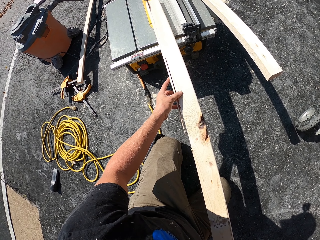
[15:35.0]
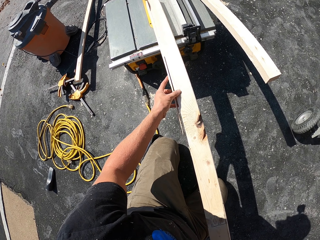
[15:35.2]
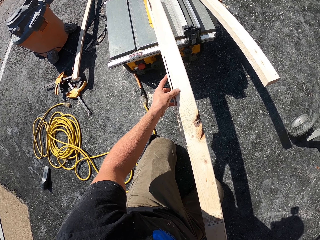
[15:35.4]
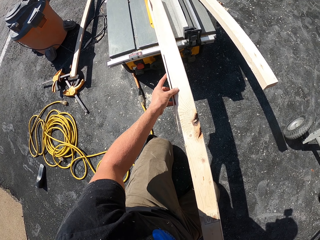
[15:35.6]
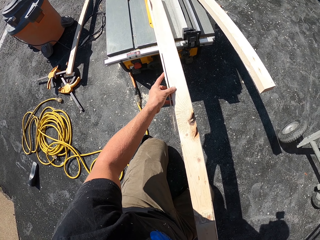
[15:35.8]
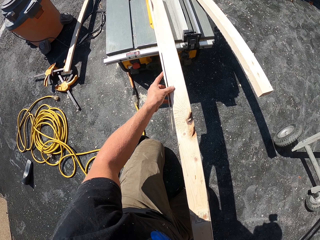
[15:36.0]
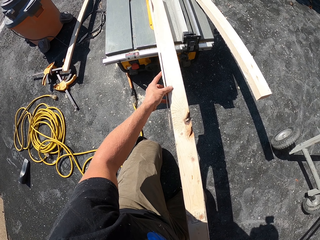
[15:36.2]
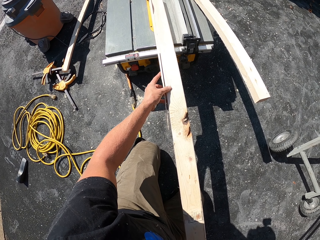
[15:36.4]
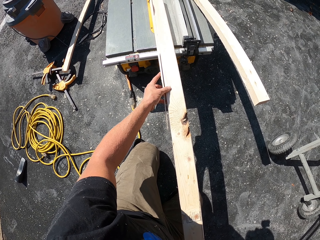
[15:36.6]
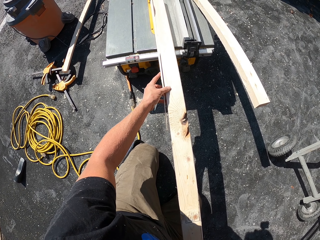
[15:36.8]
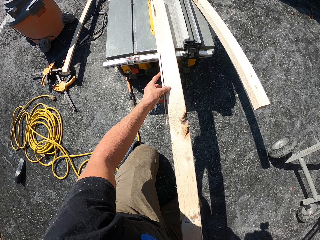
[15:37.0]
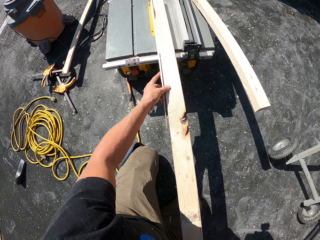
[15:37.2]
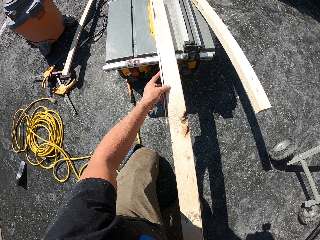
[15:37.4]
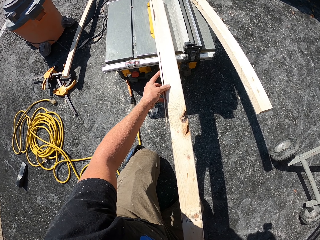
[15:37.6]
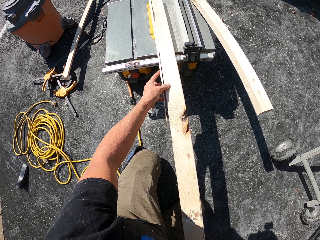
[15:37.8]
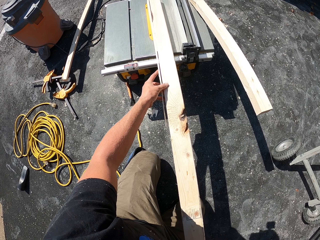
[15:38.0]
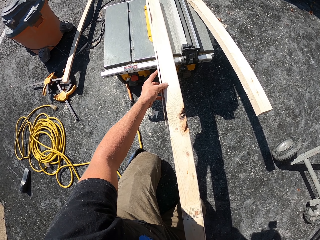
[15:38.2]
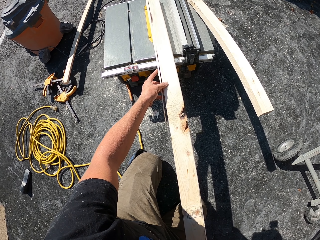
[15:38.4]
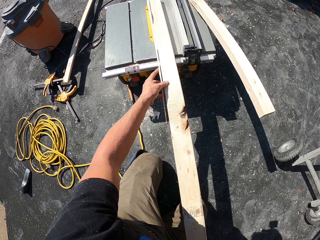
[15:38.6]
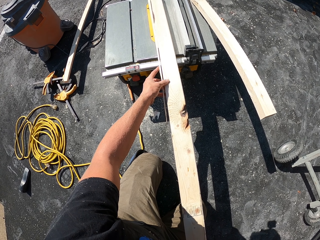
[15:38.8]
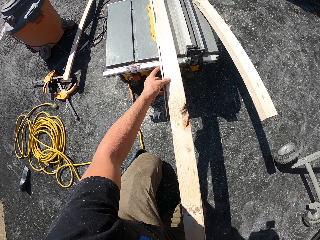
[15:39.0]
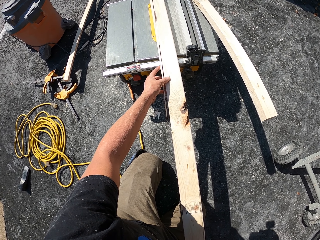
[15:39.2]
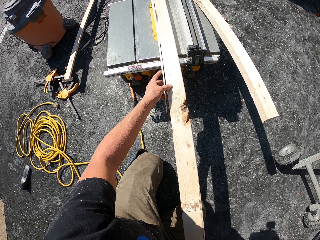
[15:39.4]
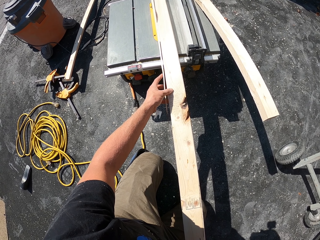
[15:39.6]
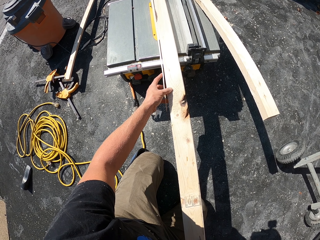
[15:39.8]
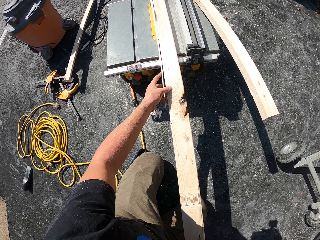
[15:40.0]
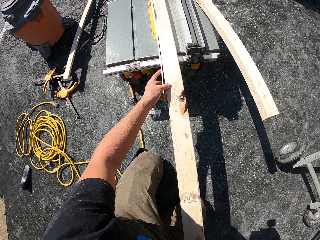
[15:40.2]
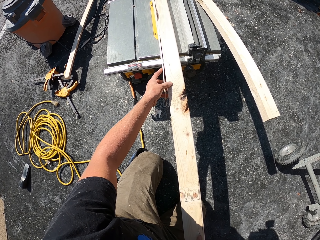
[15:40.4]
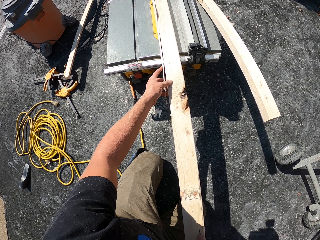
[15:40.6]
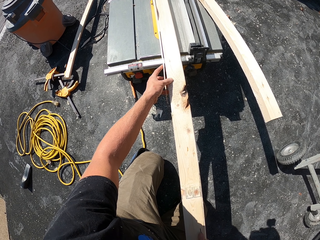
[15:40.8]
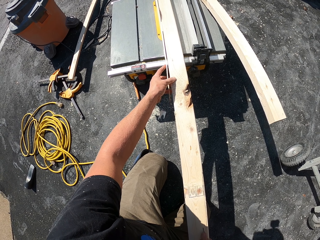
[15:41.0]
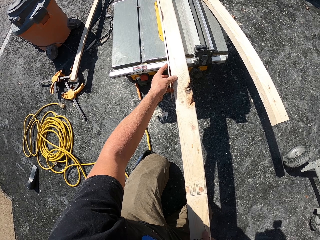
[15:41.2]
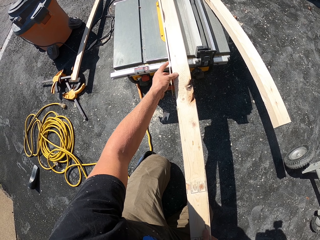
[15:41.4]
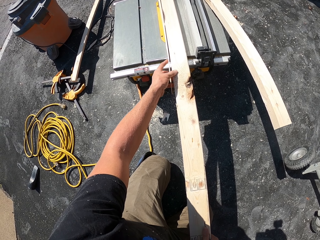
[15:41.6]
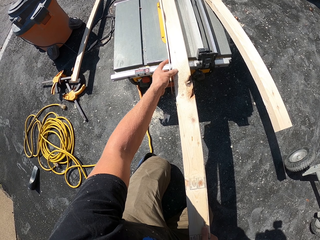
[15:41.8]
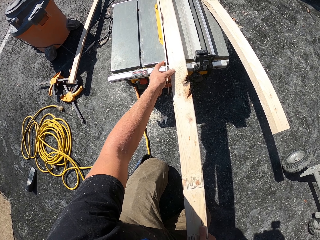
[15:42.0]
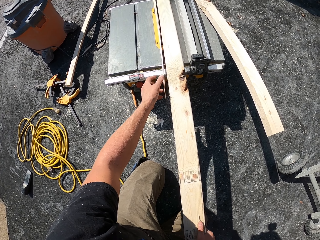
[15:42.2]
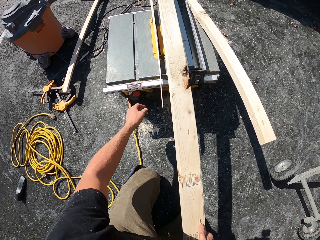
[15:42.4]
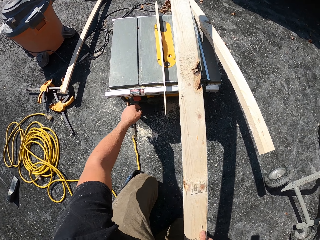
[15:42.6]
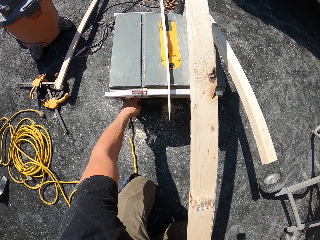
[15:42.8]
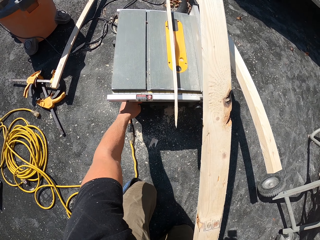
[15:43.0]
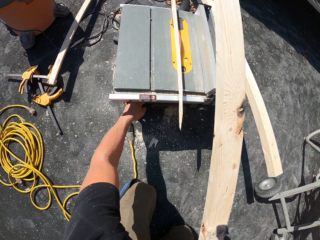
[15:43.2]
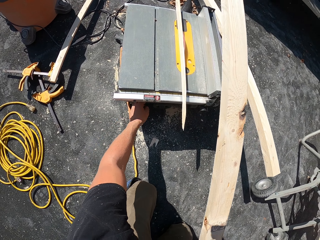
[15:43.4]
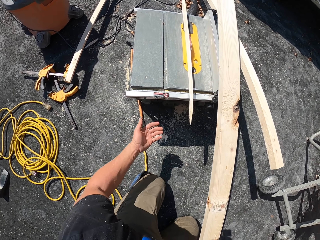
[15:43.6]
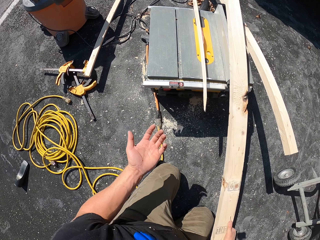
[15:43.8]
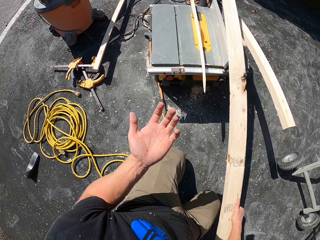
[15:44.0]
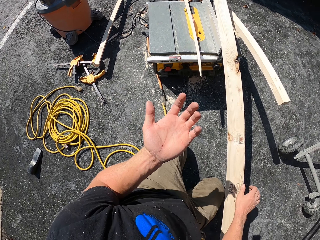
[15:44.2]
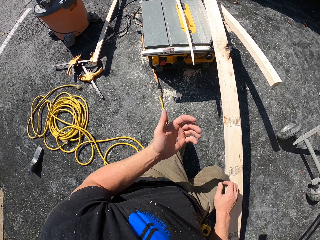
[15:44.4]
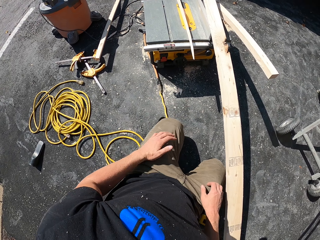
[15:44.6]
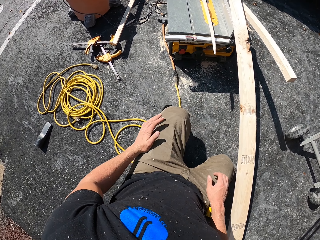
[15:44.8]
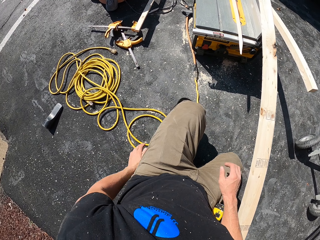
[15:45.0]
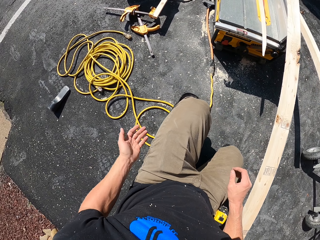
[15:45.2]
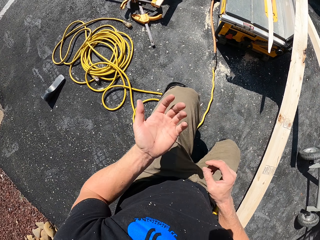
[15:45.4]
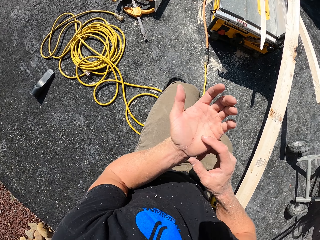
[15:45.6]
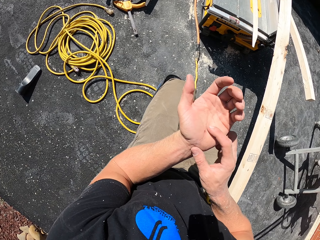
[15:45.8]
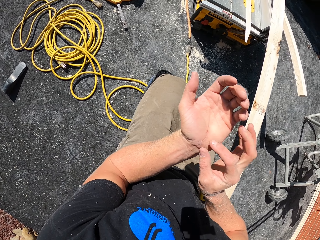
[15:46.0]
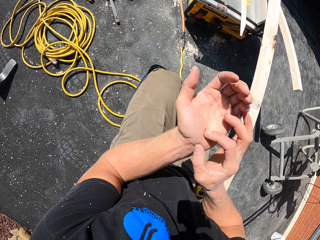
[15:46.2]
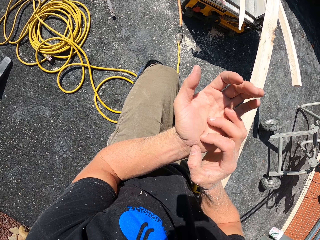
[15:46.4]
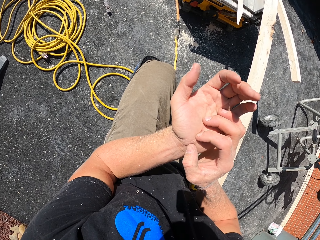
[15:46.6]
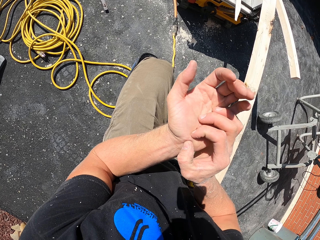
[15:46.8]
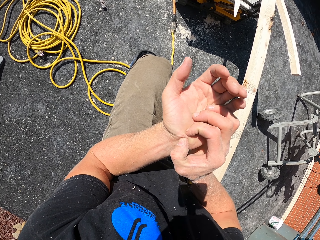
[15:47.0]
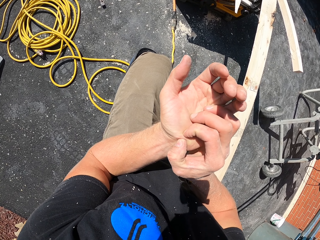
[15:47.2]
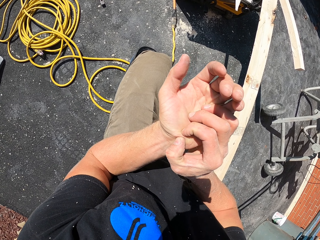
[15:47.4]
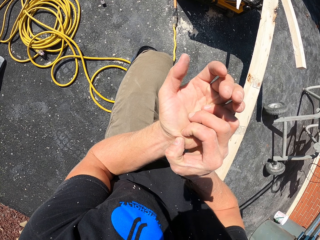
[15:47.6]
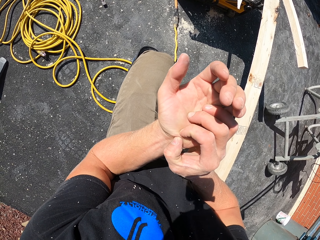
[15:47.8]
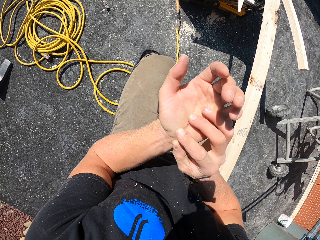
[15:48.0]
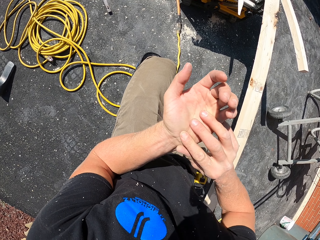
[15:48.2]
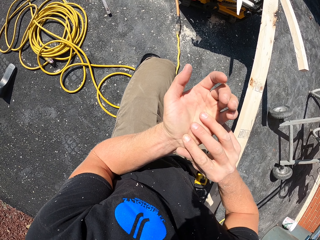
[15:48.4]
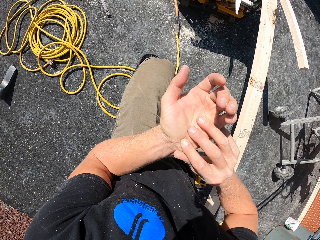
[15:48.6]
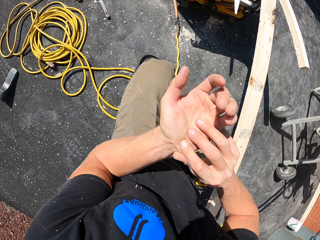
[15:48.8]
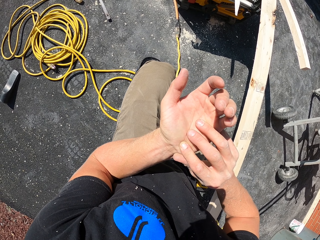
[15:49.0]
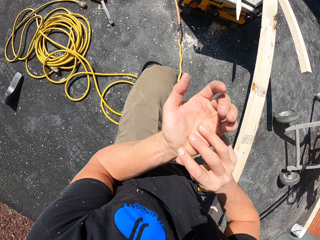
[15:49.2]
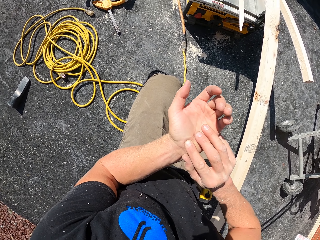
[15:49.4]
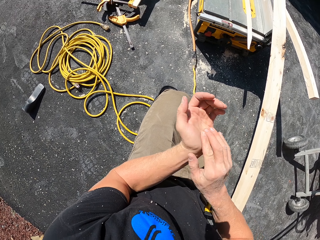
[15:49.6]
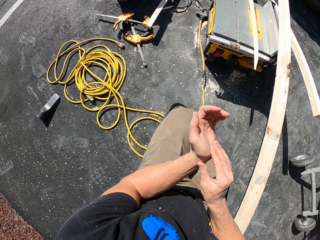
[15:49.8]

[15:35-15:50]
The camera wearer touches the wood cutting machine. They switch off the machine. They stare at the right hand. They pick wood particles from the left hand. They press the hand with the right hand fingers.

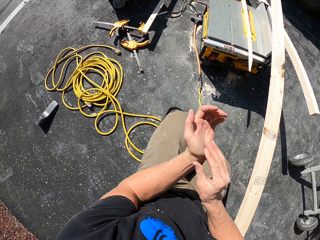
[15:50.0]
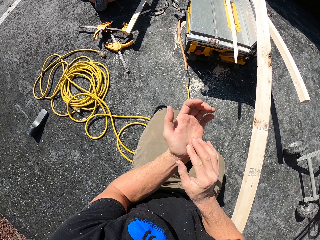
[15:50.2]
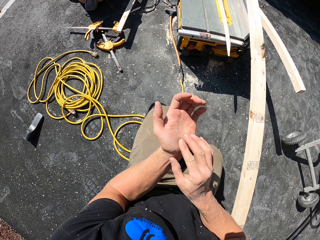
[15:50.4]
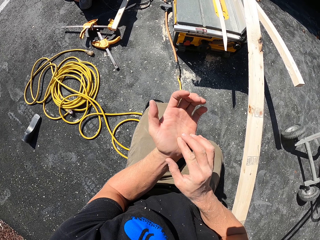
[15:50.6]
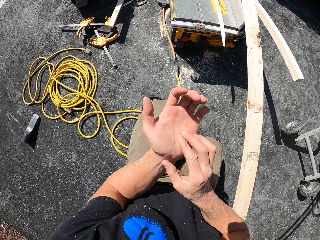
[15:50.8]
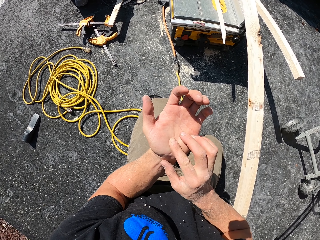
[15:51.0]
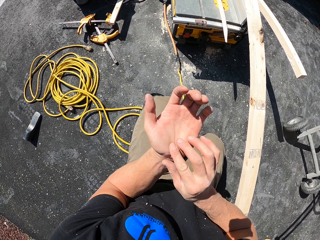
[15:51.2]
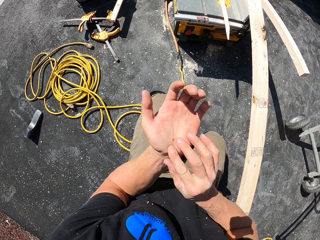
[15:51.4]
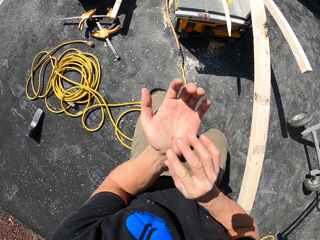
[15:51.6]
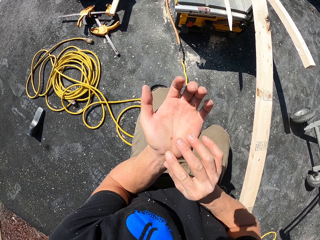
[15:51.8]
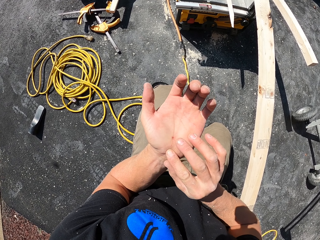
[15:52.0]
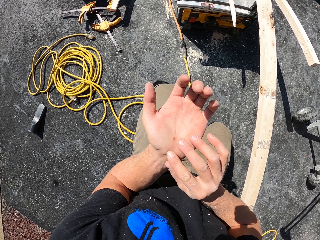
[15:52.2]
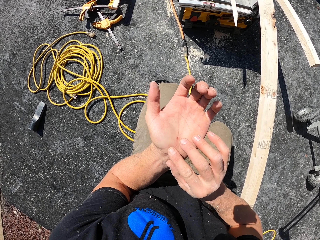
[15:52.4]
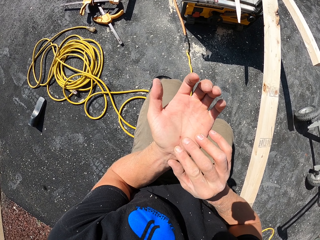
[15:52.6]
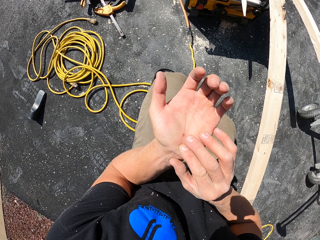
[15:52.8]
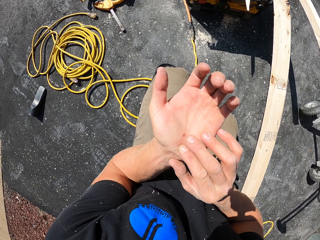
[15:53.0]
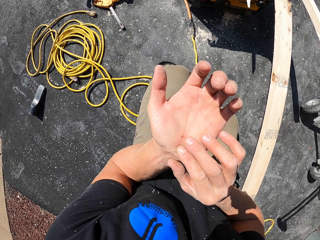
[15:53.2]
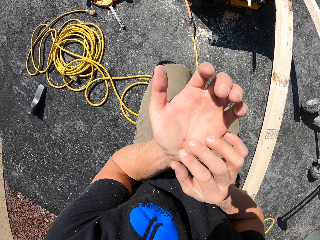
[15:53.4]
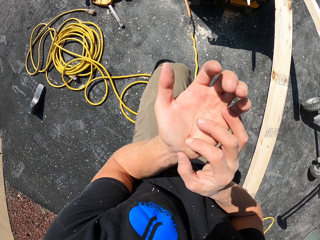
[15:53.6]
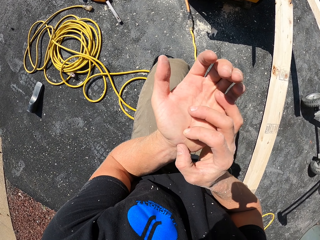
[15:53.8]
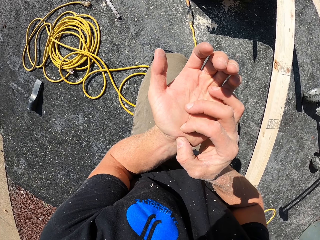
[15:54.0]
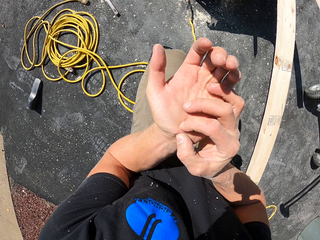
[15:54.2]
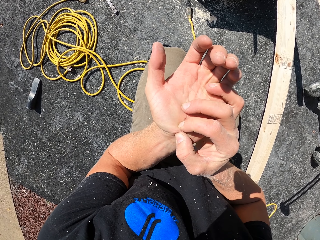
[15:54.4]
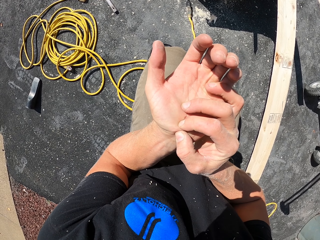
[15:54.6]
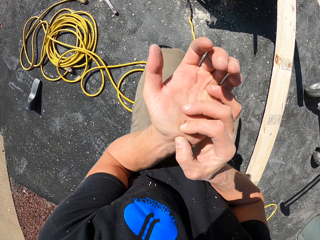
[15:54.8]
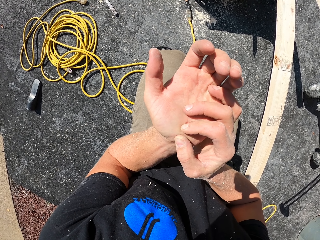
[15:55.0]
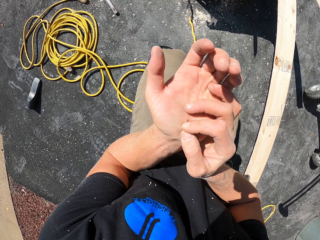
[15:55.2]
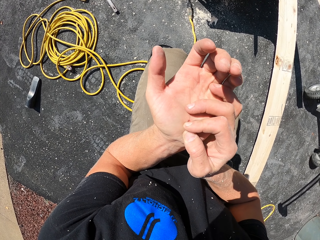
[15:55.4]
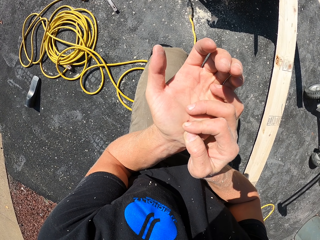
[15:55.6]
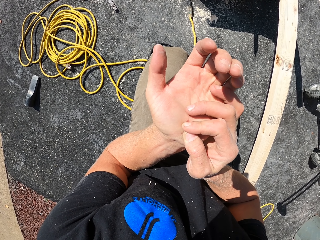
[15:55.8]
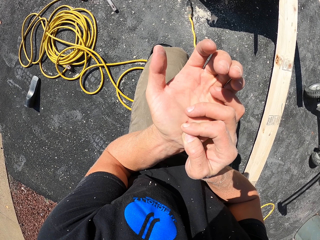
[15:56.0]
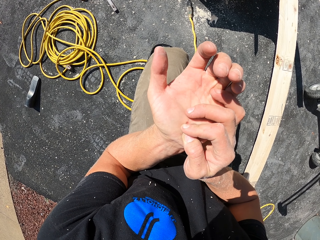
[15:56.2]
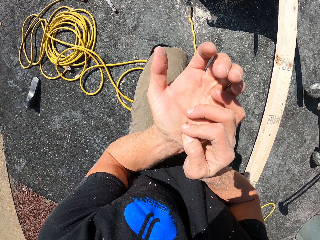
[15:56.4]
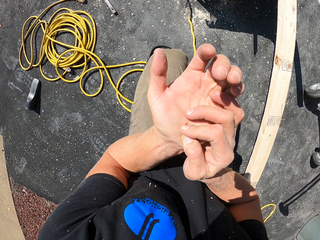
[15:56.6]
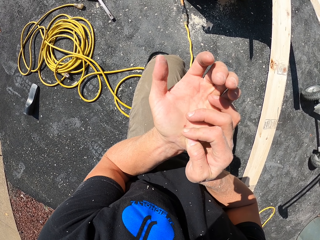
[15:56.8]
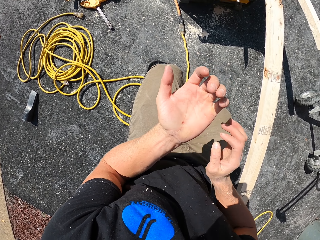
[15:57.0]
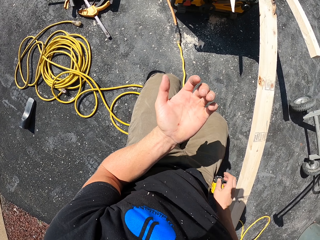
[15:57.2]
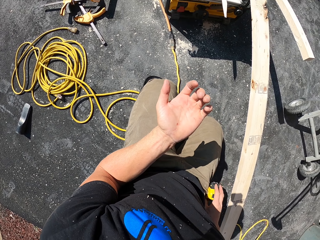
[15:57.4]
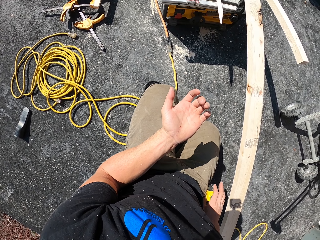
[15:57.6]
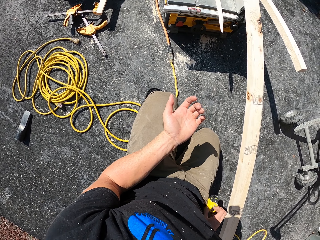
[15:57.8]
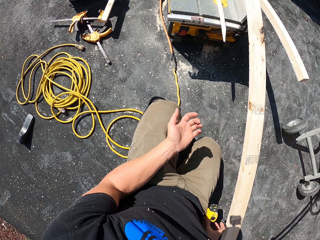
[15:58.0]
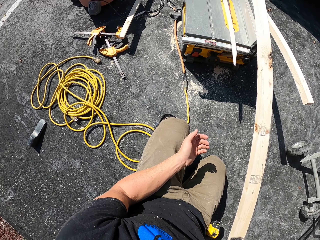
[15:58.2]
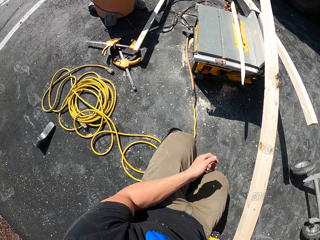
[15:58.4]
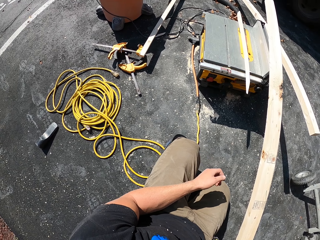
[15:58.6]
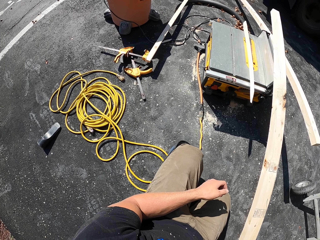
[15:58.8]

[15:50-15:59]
The camera wearer touches the tape measure. They pick up a multitool from the pocket.
